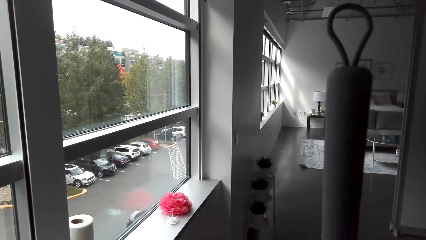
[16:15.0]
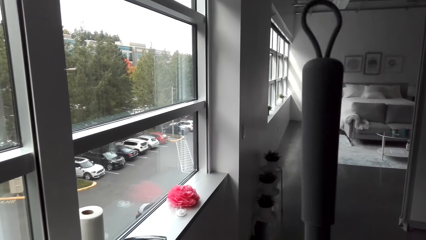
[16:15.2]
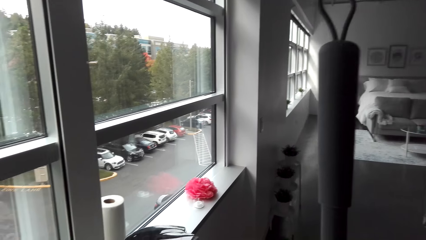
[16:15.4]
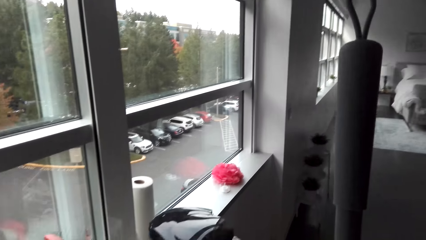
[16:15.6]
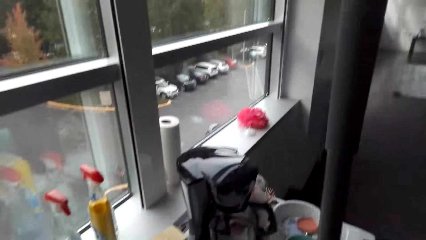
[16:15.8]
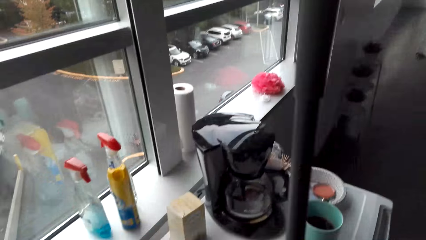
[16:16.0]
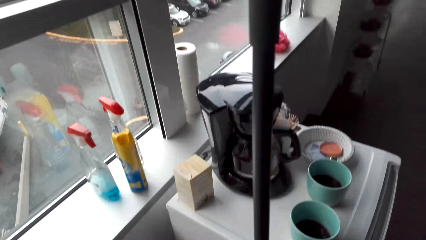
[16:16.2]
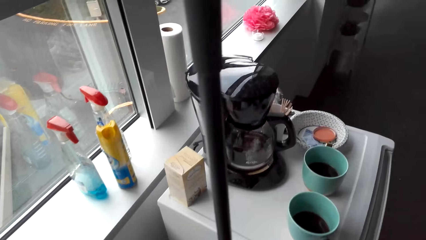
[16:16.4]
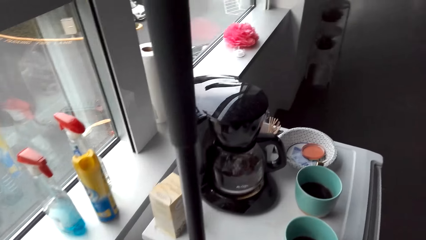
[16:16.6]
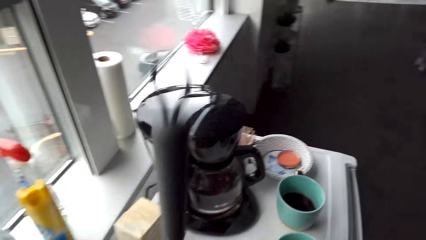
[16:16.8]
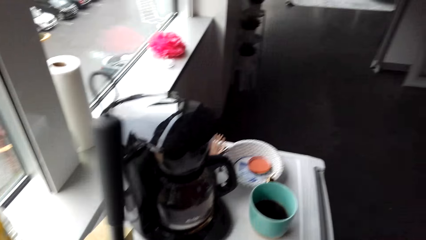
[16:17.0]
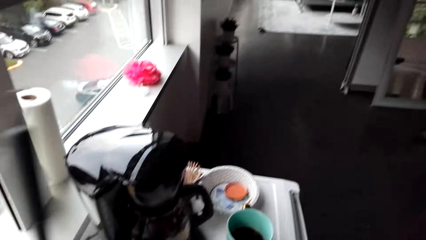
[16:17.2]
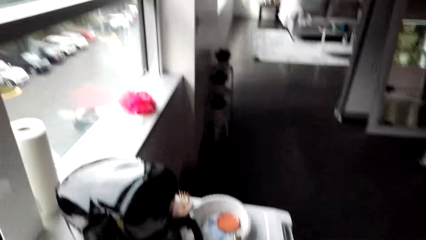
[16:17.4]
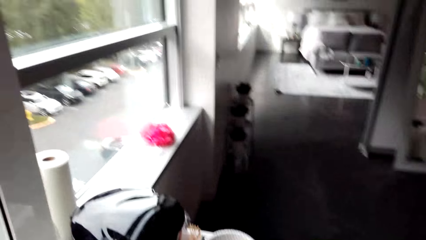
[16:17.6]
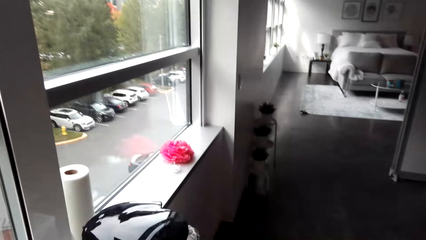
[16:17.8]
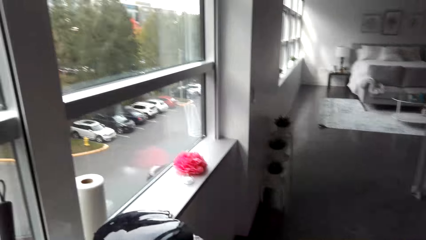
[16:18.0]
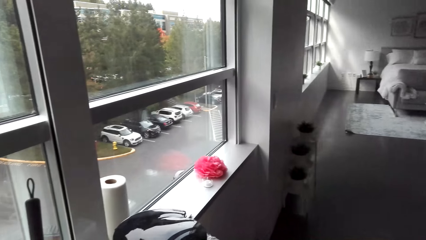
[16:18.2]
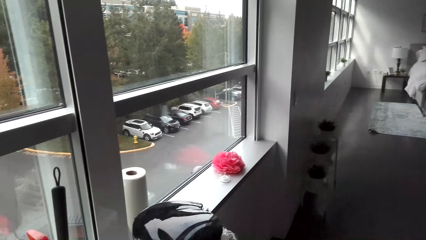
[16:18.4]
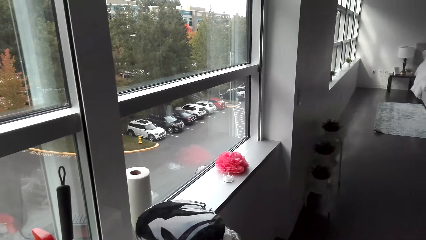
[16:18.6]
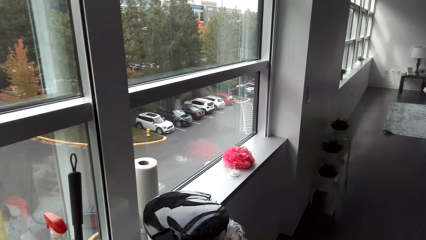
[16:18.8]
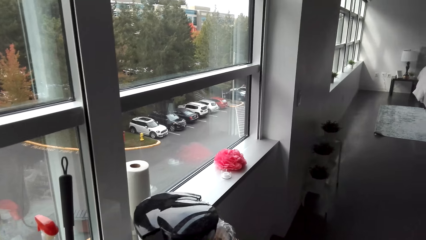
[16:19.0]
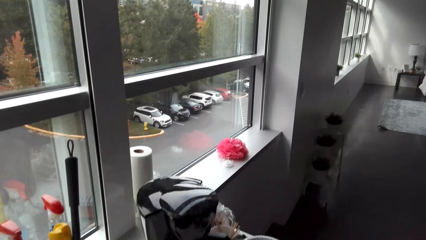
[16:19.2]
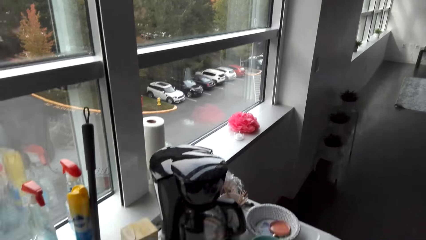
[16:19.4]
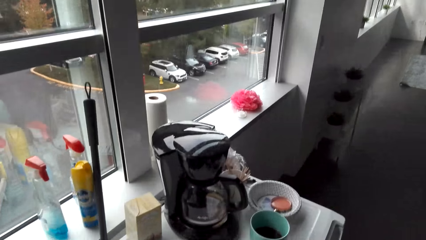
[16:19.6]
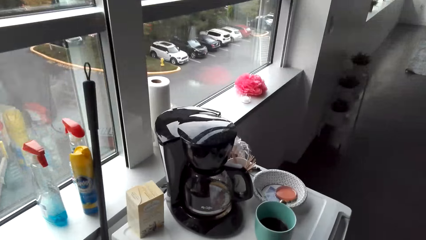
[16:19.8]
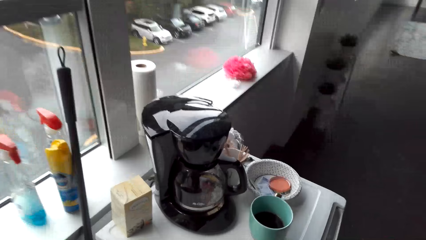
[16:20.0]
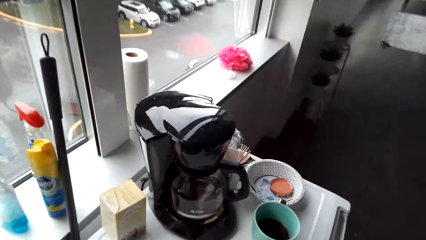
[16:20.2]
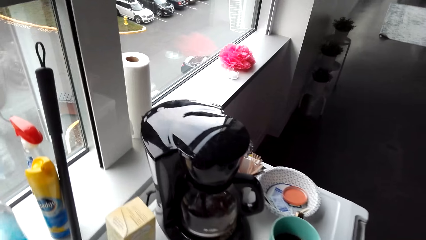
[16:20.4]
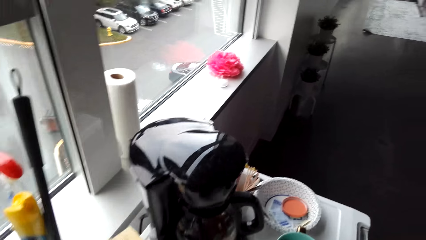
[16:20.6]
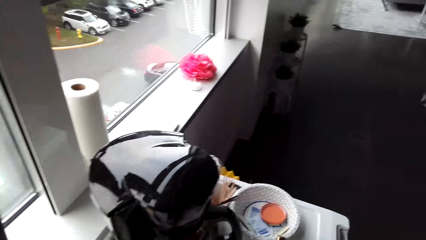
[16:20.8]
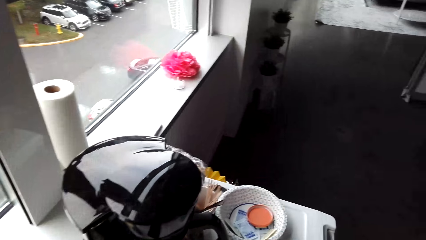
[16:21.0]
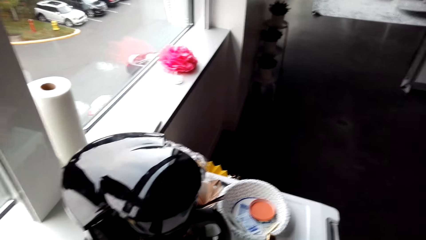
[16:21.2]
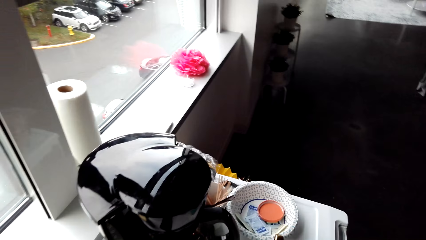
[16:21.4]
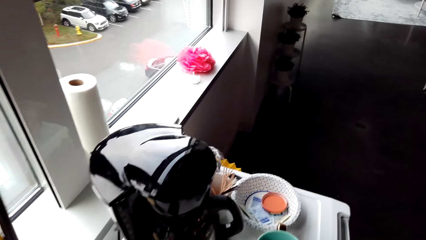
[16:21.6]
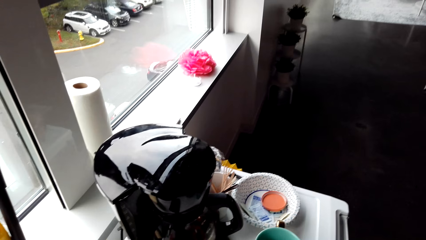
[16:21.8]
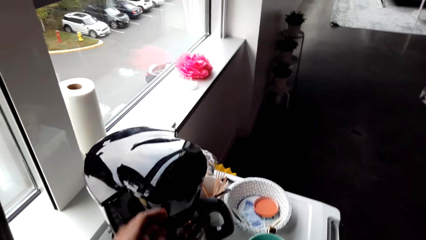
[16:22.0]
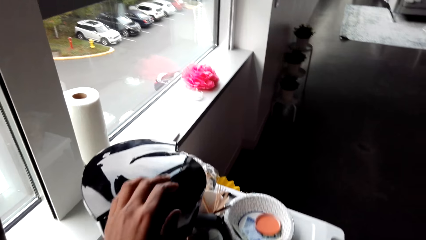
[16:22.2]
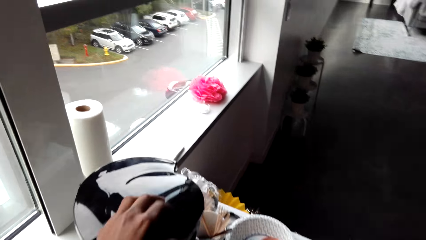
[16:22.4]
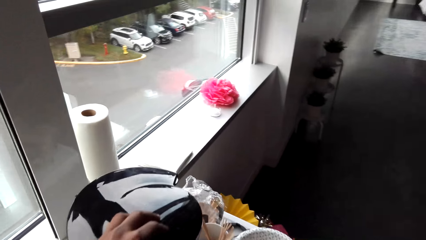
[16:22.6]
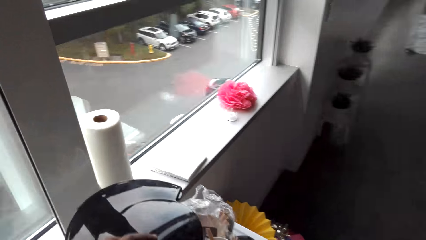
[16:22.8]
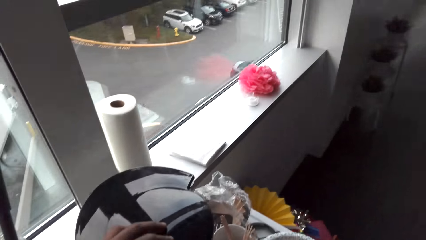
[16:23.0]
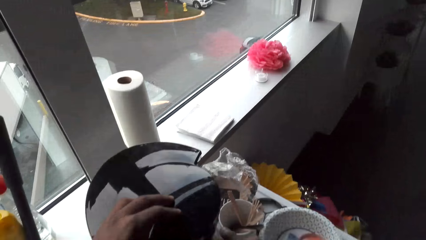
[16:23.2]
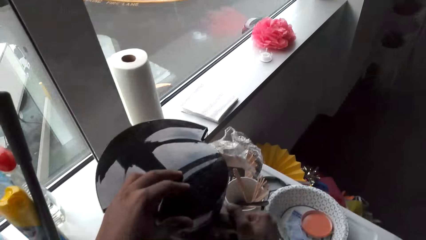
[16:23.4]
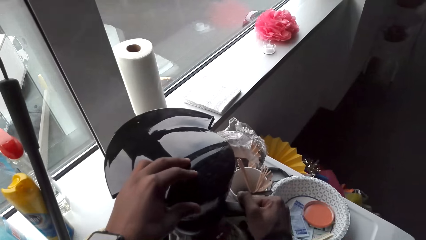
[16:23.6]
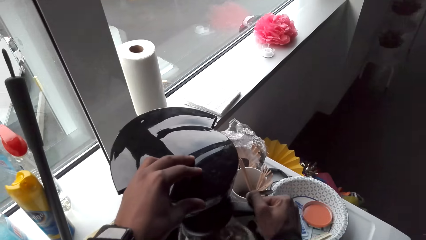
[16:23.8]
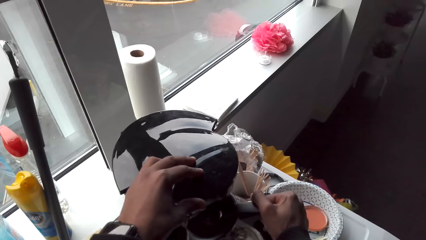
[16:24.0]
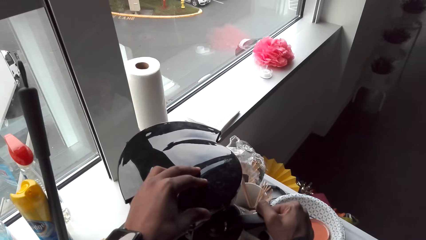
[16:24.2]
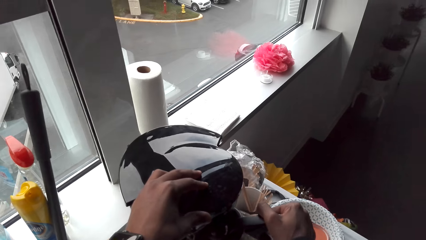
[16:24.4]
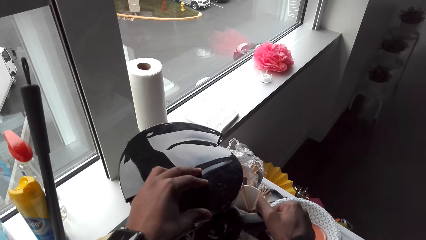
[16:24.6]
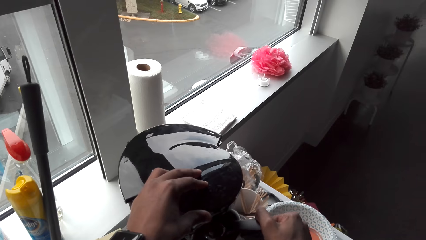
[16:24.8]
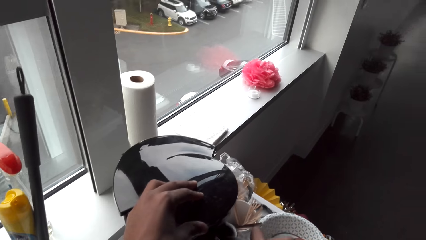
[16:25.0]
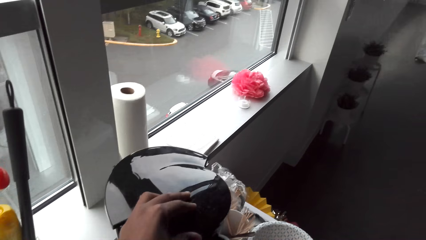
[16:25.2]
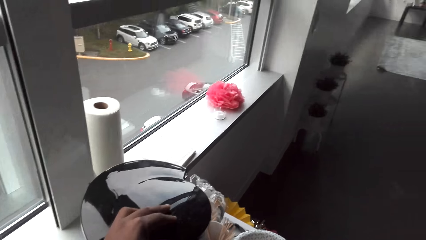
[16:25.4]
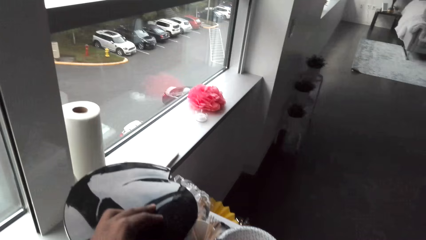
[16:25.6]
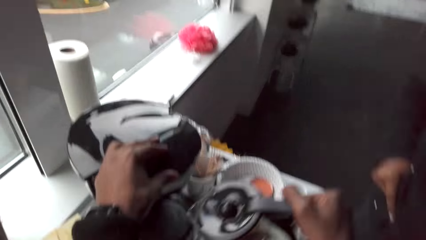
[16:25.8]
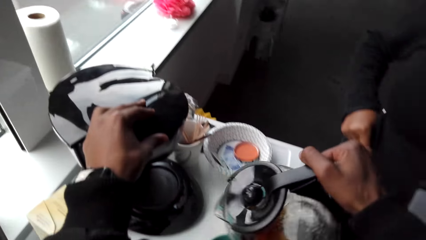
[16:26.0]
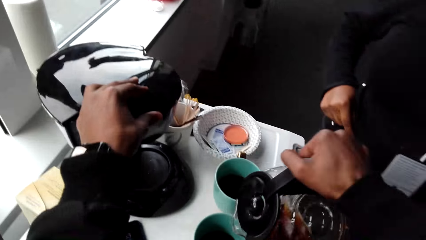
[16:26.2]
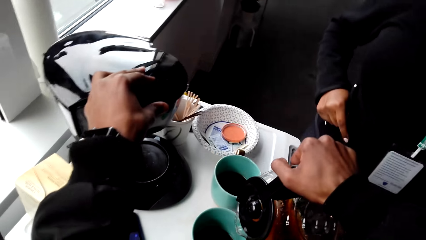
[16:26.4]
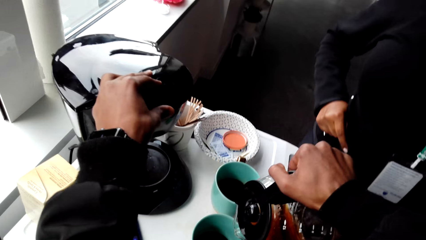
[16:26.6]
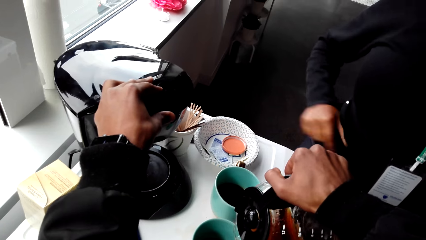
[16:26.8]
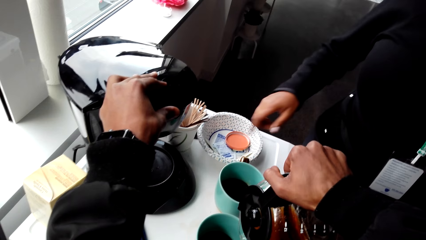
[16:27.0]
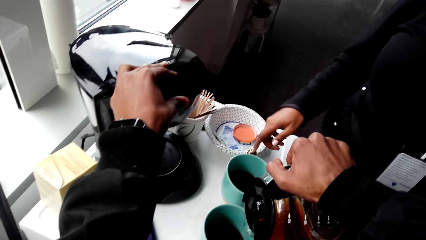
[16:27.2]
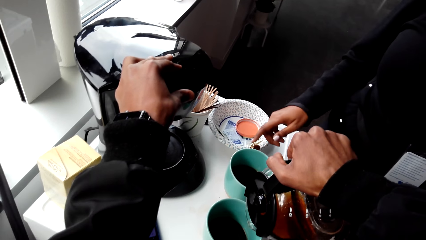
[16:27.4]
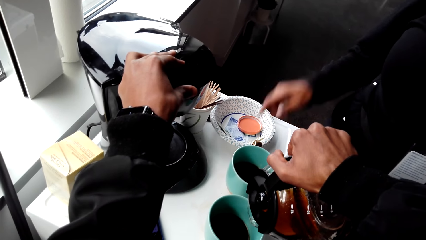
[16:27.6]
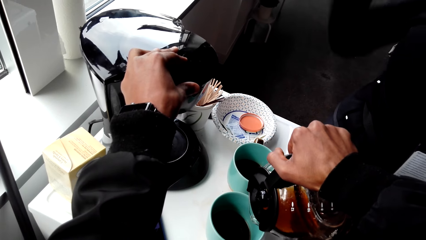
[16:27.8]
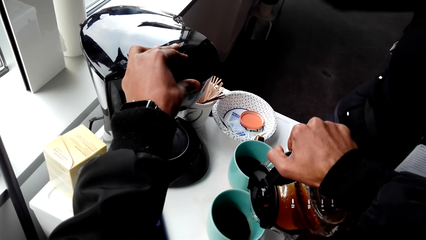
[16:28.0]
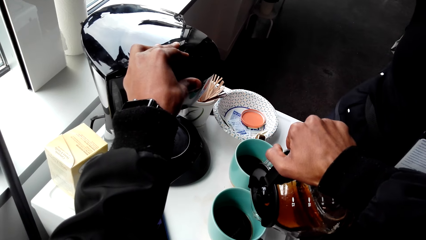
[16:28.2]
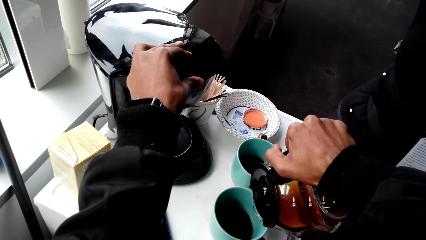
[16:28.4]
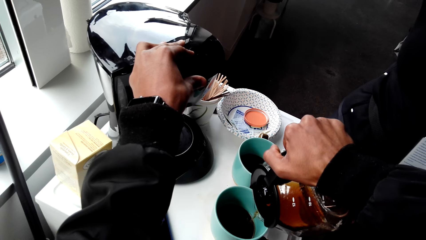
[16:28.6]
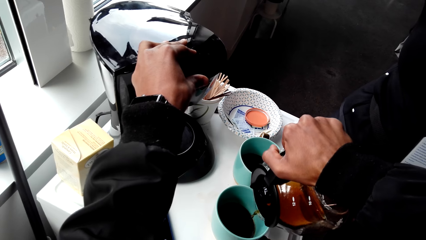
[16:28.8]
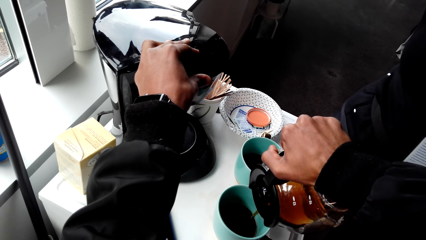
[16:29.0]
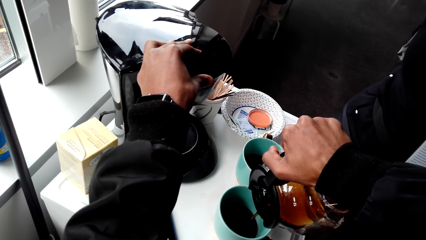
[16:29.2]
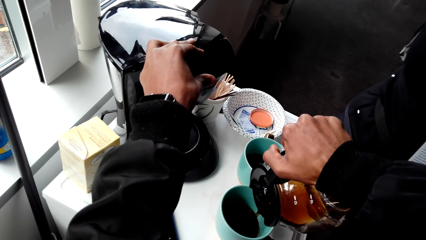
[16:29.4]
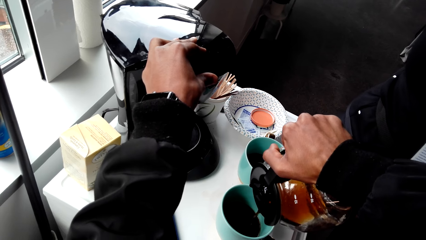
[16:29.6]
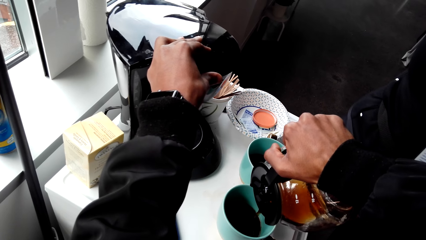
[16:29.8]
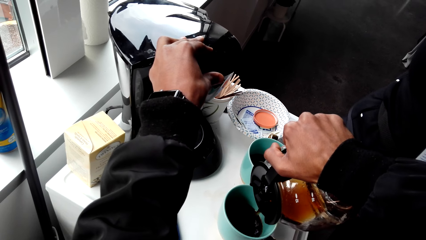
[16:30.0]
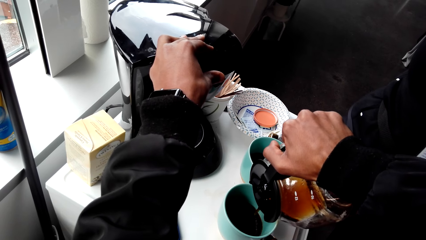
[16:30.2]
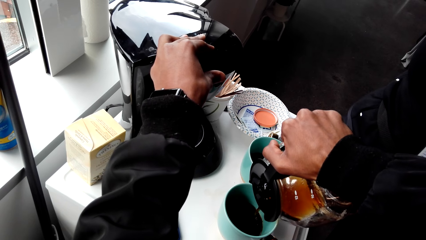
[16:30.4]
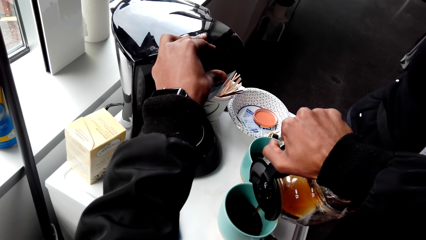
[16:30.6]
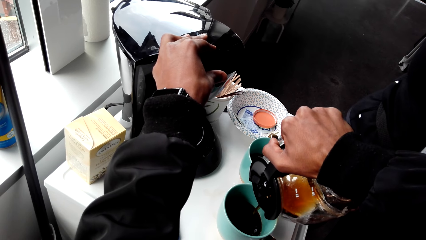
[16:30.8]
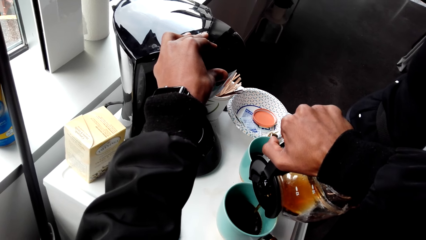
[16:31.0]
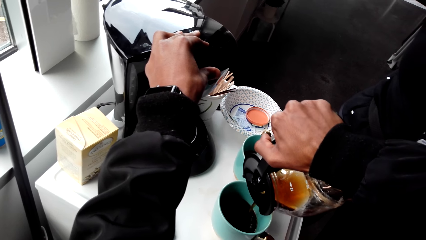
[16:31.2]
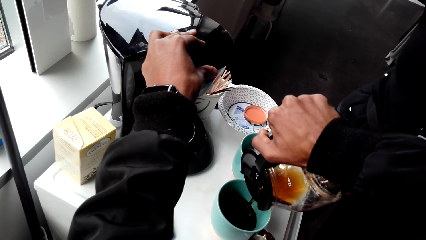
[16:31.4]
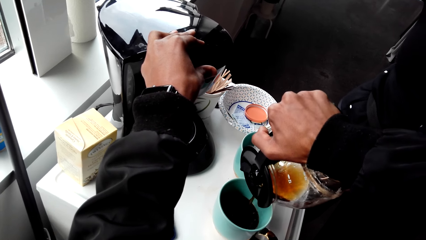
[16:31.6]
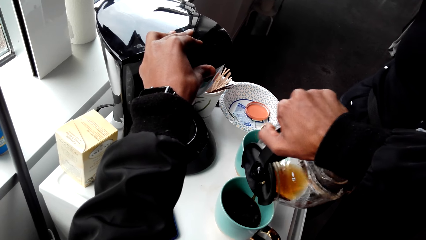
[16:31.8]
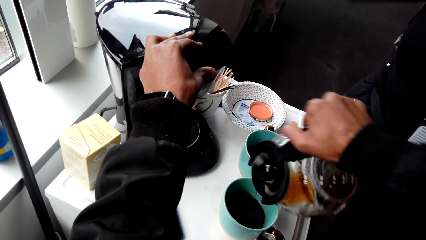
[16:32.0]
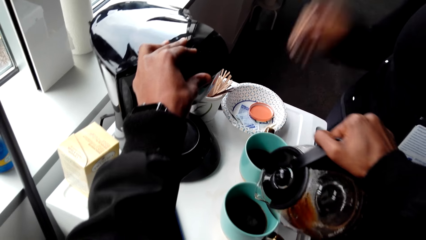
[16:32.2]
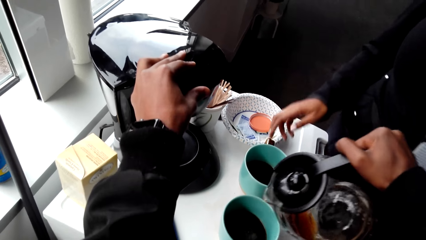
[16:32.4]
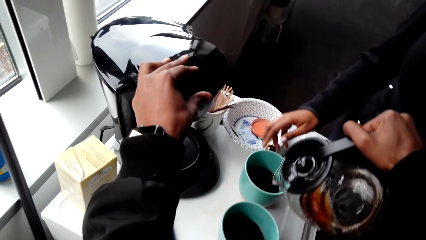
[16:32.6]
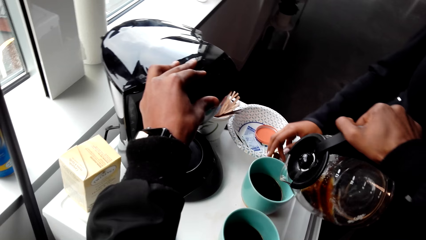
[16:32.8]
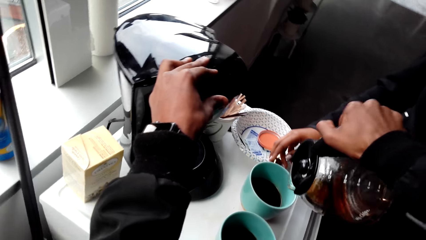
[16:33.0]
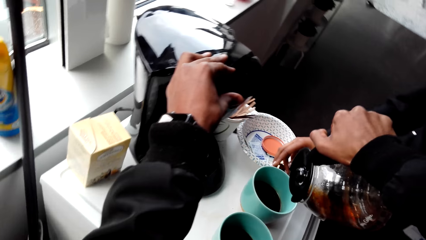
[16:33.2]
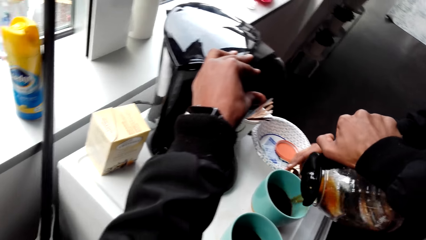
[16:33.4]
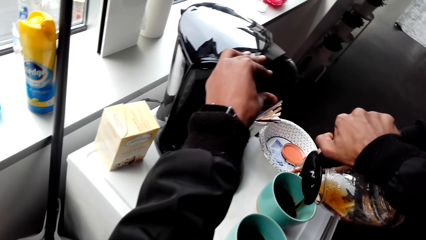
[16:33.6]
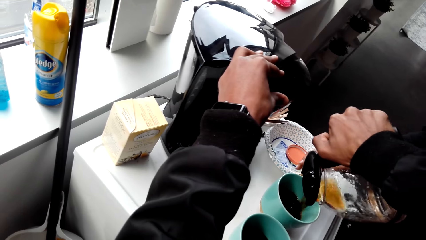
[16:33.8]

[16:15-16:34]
A woman puts the broom against the wall. The camera wearer picks up the coffee jug from the coffee maker. They pour tea in the cups. They put the coffee on the mugs.
